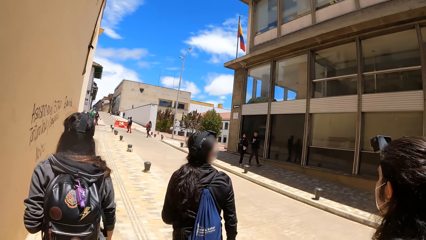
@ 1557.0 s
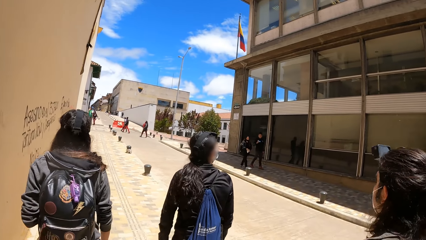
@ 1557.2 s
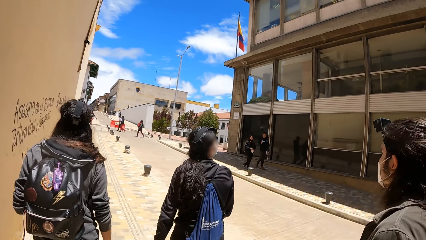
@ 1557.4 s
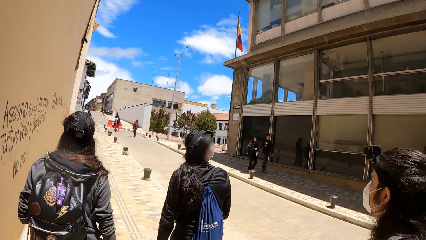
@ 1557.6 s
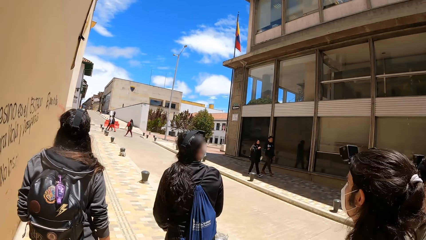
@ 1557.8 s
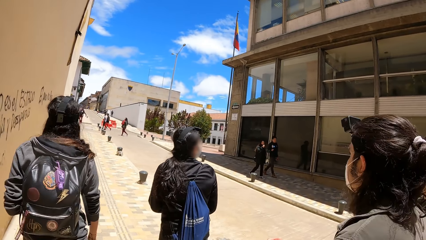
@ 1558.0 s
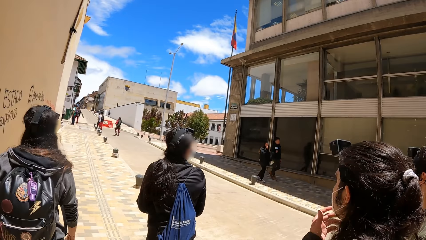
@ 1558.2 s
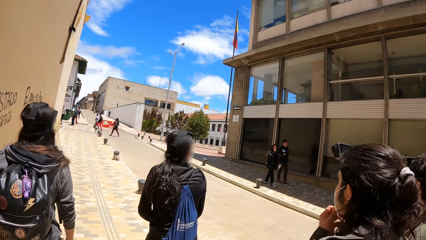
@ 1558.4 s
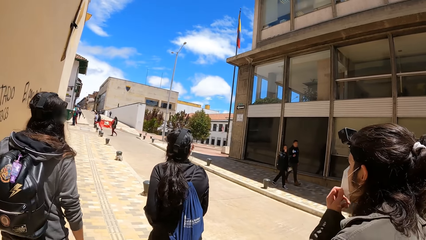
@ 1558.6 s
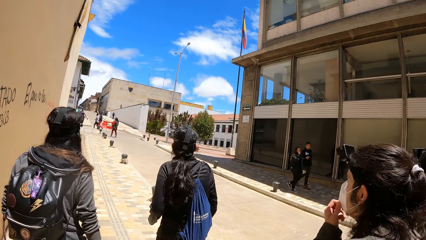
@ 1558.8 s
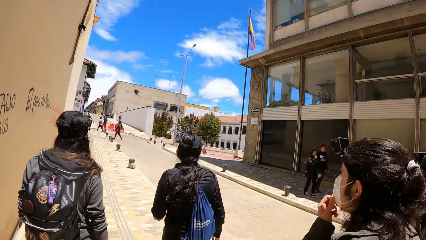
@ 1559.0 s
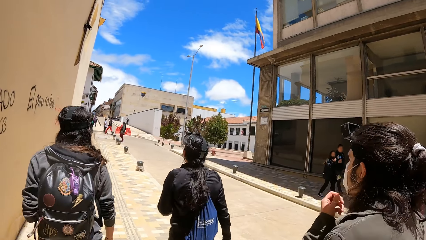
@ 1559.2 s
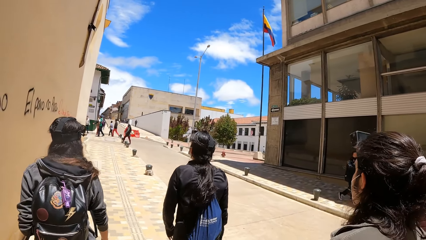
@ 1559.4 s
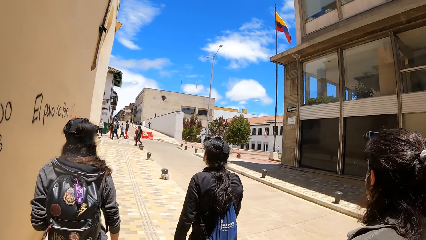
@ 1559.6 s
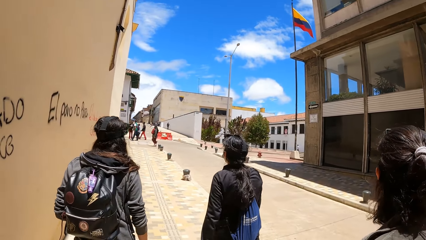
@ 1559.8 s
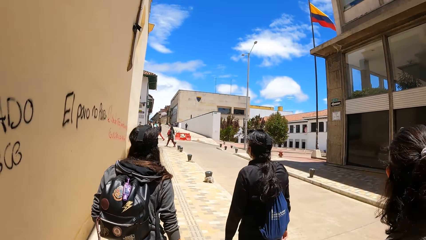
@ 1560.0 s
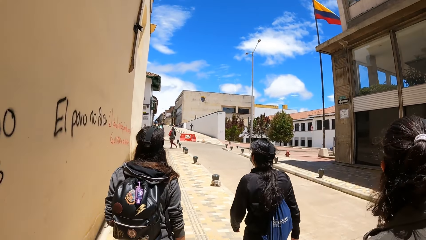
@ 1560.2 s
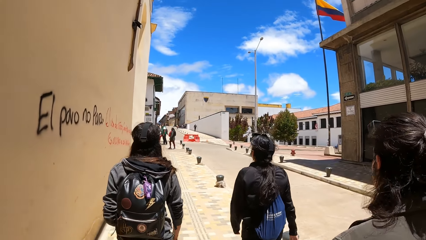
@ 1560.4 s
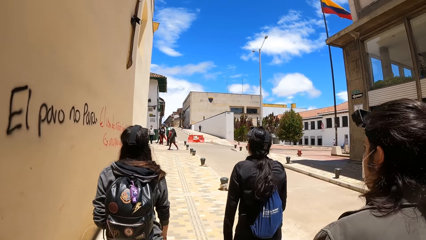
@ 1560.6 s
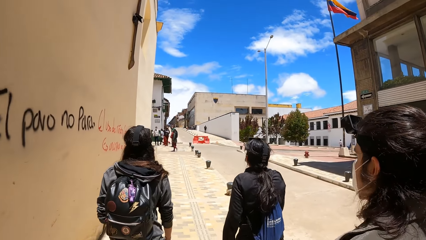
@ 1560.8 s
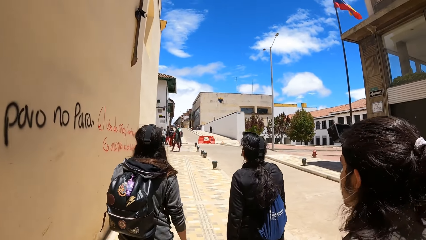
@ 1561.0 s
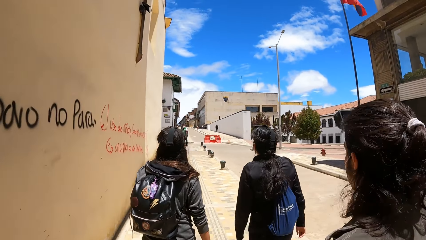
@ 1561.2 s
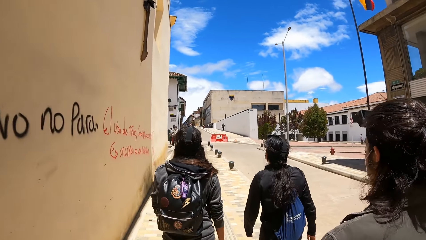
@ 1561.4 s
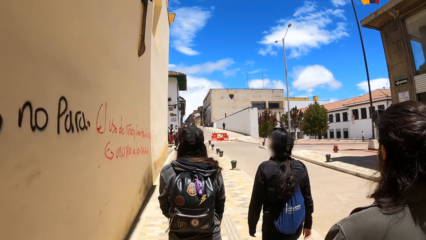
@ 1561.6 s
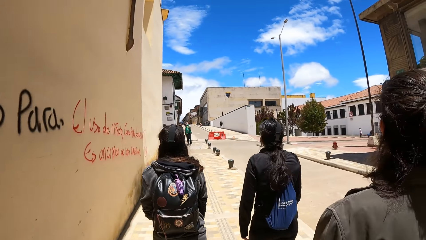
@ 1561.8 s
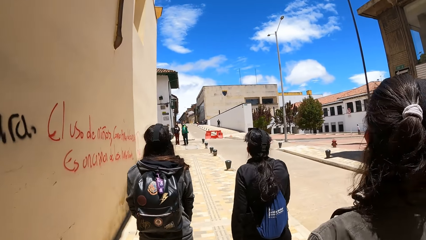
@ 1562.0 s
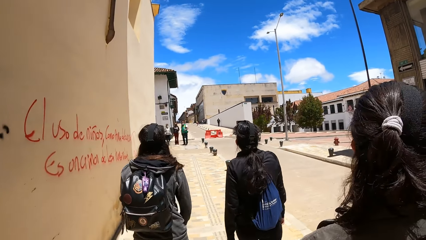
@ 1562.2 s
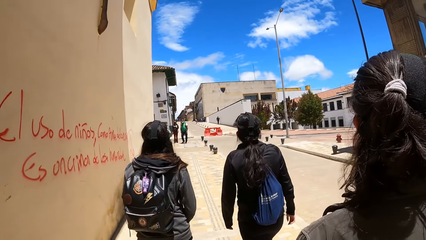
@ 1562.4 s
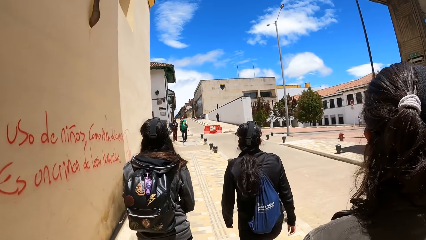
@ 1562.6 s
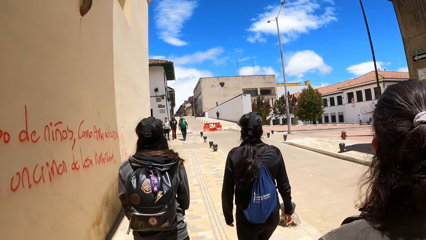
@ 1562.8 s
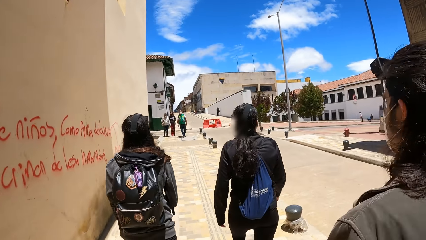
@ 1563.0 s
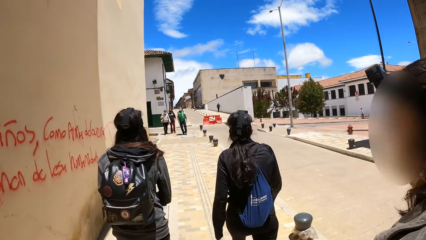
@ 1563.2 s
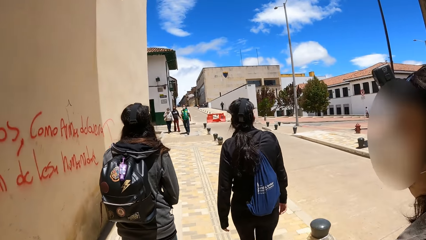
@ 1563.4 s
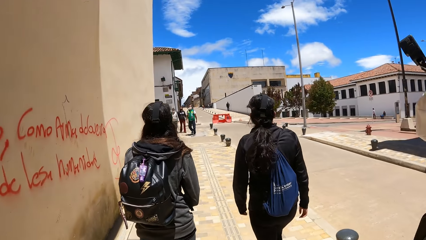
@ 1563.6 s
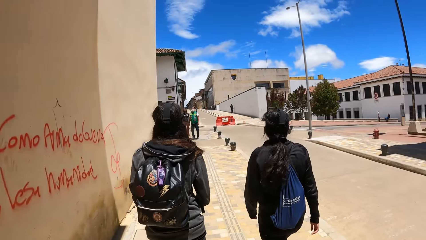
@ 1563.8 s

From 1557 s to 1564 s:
The man adjusts the nose mask on her face with his left hand.

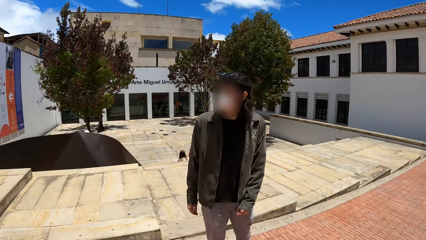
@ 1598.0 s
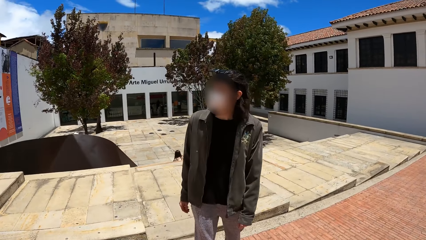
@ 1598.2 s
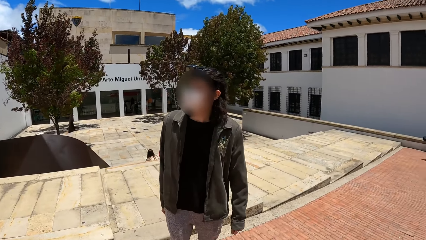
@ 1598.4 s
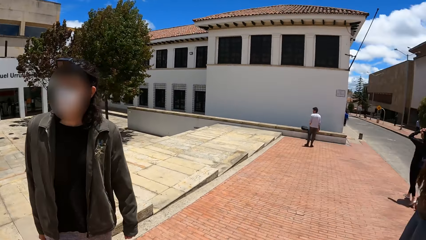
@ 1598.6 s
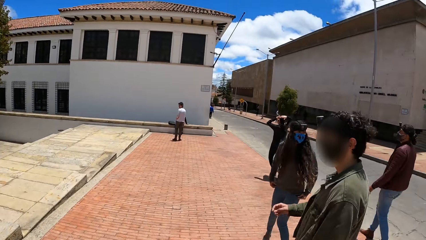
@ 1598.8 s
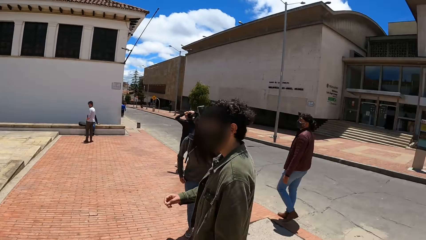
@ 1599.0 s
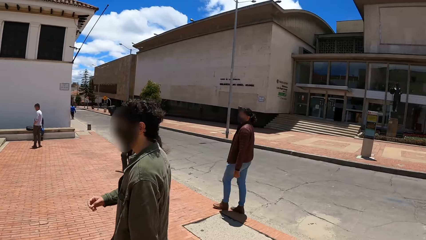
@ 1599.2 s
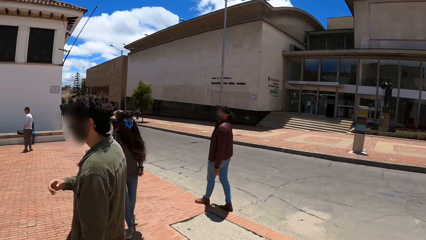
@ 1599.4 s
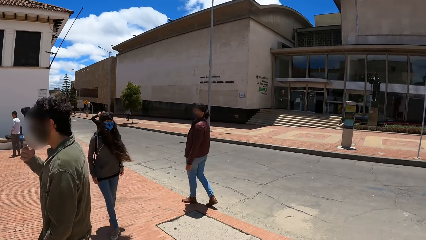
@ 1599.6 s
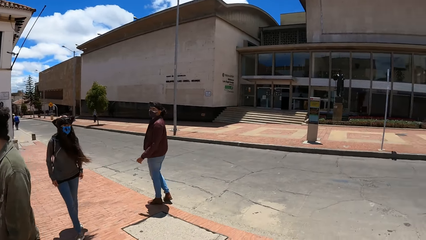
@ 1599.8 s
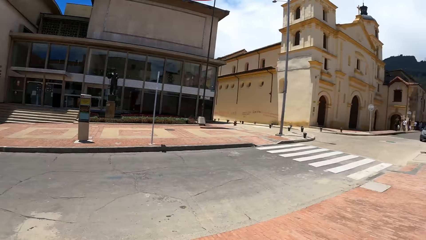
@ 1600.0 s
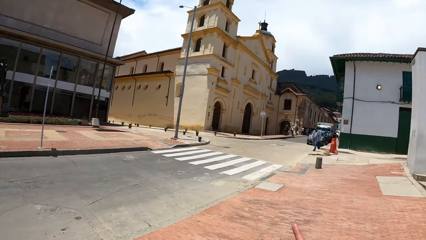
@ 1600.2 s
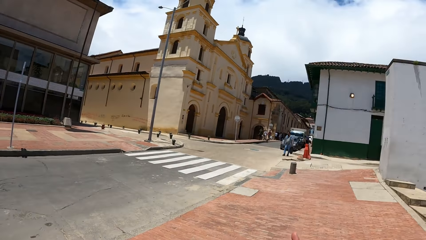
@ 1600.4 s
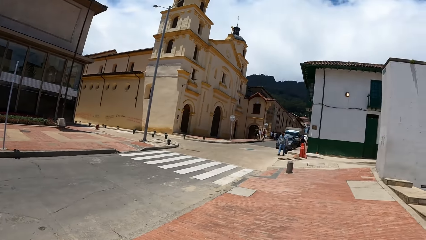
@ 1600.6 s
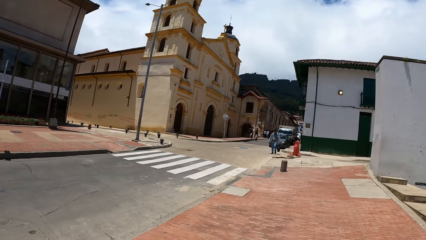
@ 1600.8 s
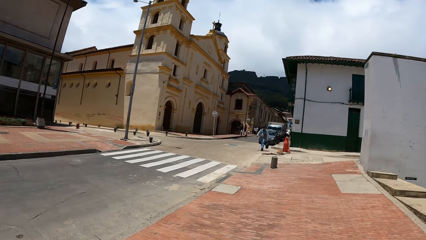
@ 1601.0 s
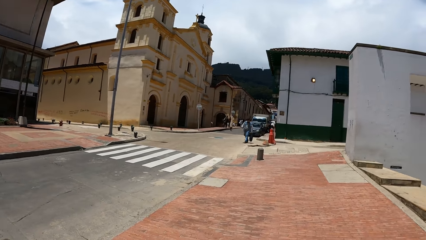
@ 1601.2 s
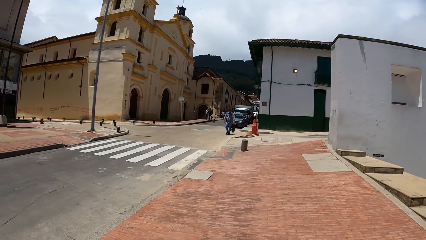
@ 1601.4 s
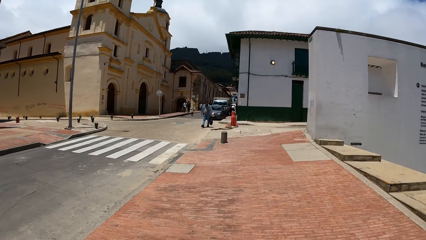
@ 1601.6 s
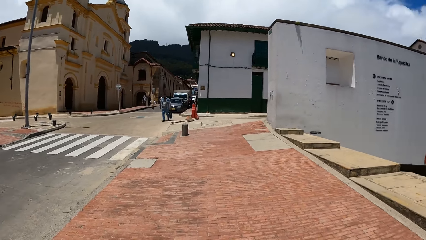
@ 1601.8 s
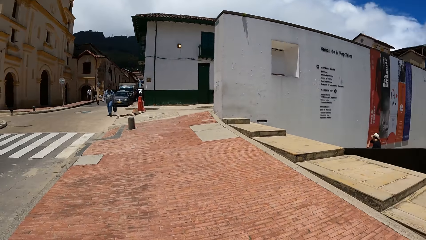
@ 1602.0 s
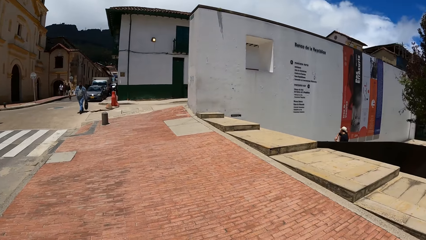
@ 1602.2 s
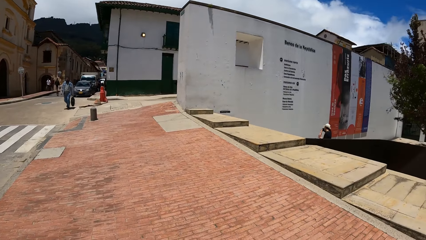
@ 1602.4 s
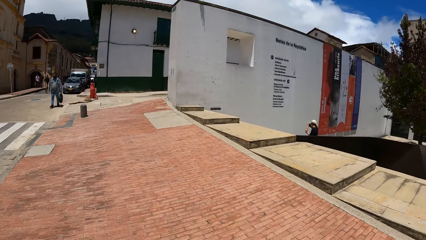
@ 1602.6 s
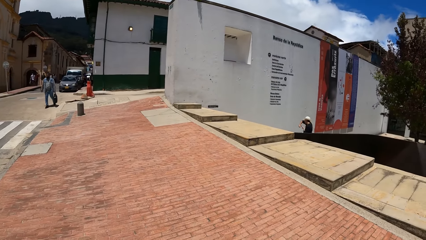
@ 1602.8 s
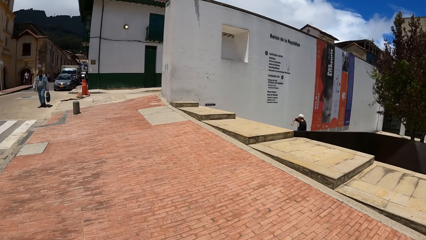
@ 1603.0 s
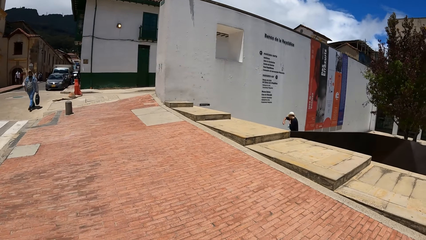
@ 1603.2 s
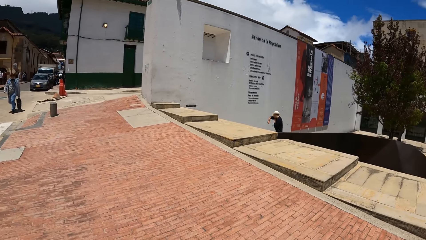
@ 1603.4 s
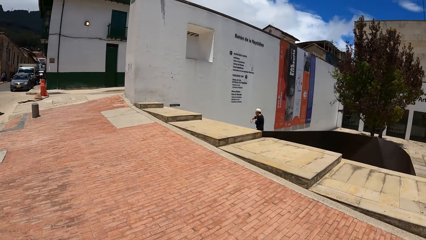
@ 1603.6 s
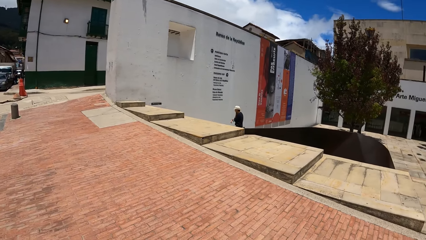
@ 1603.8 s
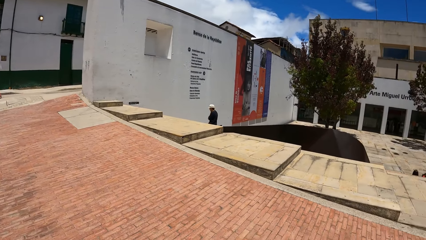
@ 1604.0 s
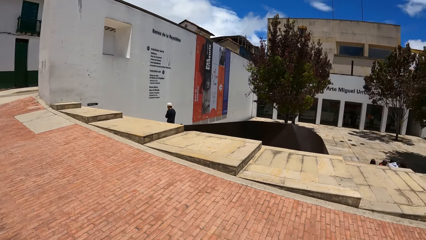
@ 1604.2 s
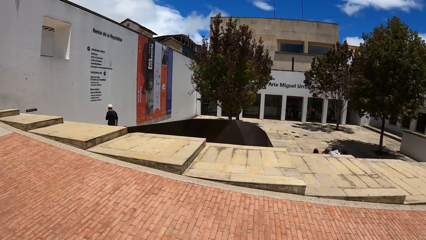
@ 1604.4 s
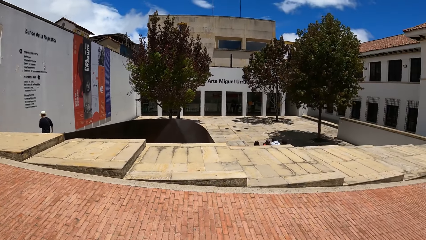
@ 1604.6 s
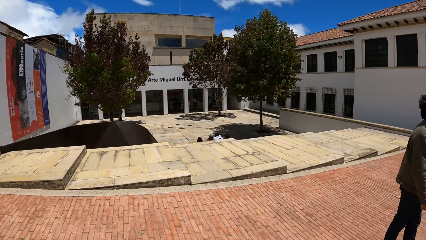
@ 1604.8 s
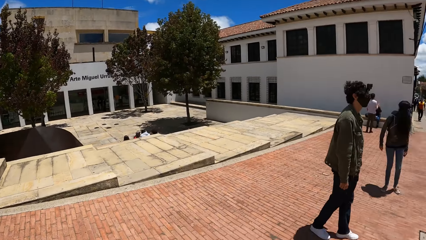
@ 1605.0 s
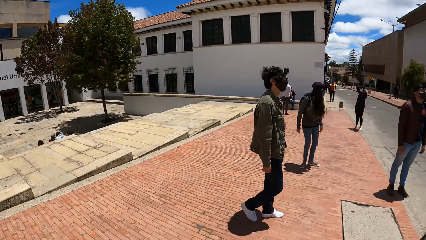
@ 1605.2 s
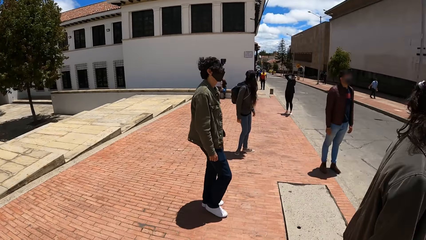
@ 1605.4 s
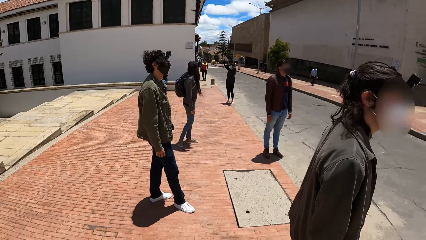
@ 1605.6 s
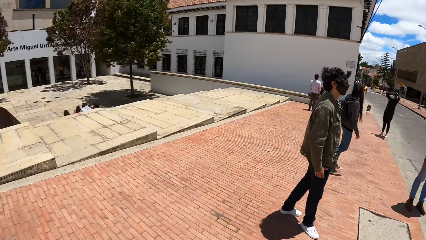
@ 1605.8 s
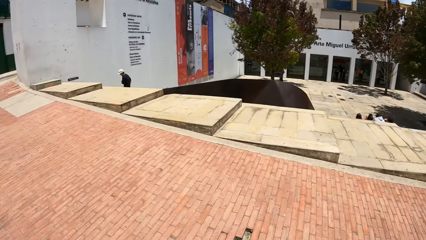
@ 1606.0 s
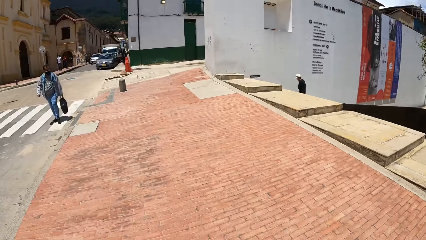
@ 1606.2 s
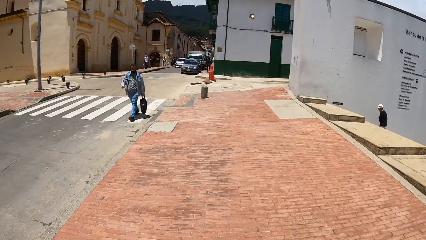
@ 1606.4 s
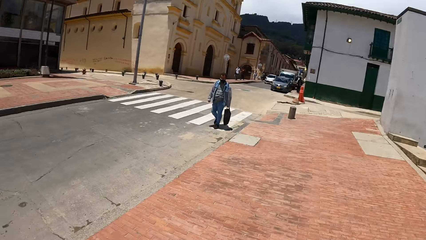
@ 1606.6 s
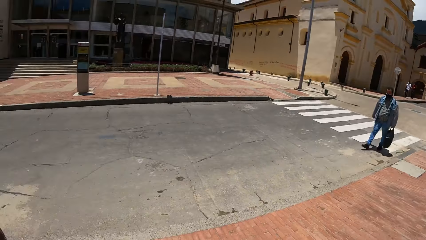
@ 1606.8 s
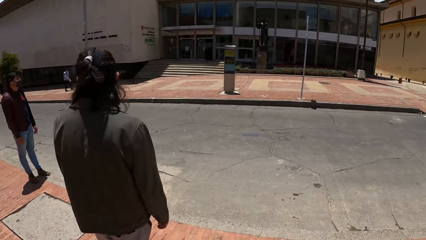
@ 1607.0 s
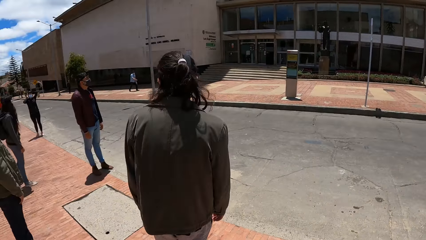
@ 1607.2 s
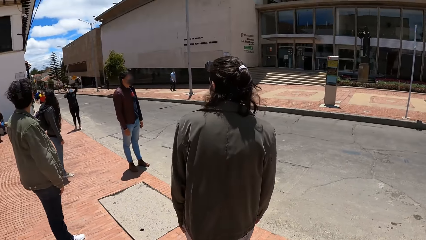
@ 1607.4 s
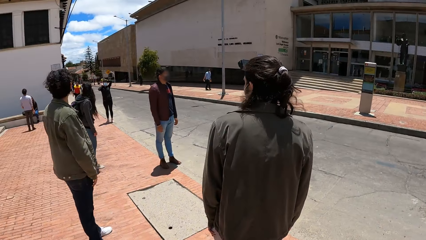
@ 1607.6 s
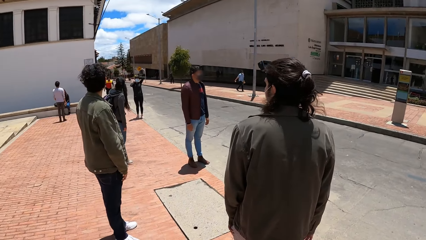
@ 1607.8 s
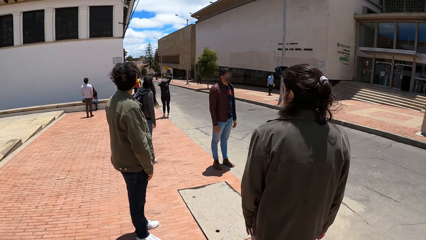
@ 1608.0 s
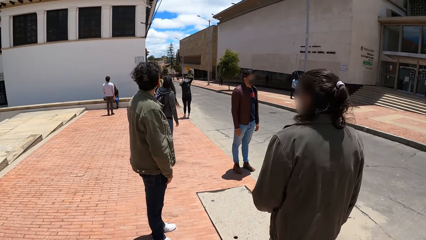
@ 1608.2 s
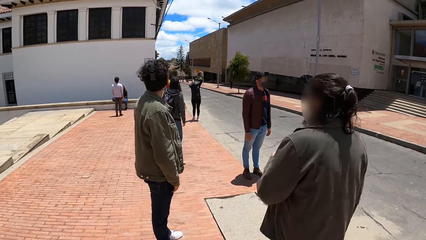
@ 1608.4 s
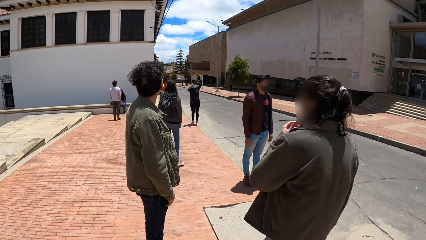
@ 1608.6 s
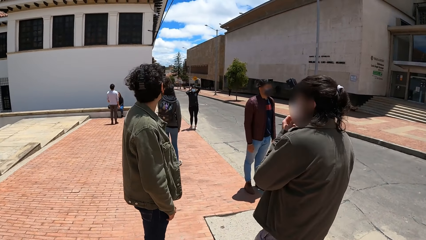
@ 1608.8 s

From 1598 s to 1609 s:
The camera wearer stares around.
